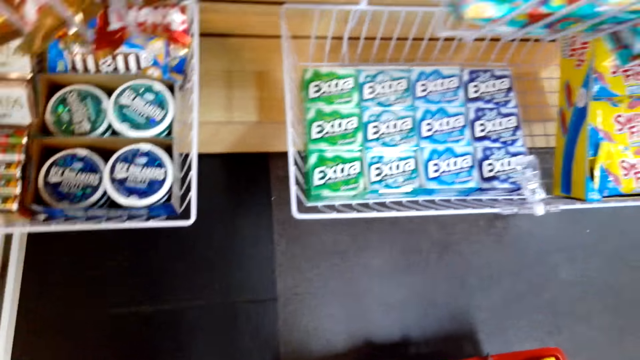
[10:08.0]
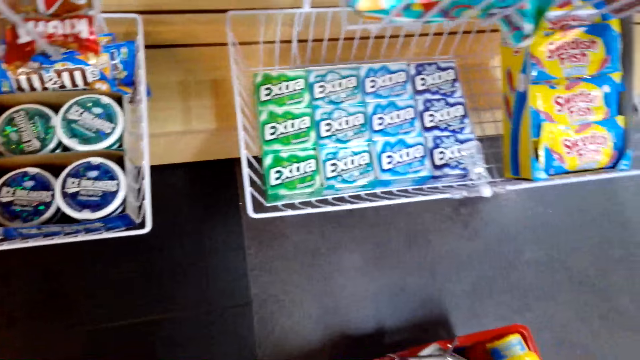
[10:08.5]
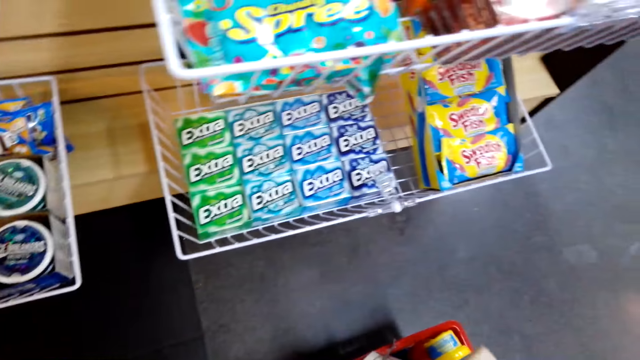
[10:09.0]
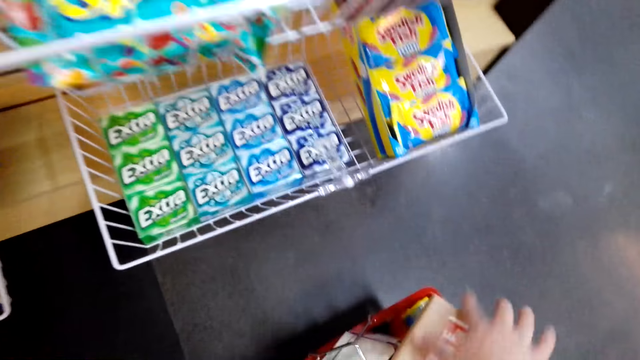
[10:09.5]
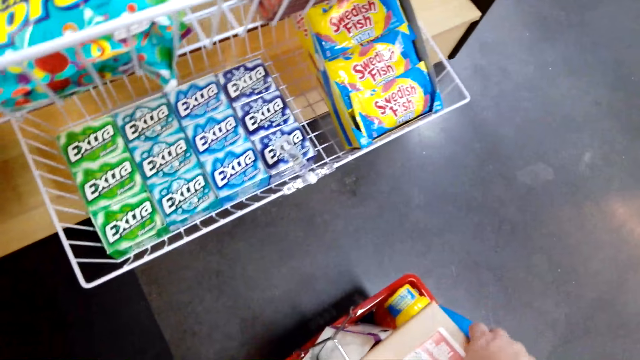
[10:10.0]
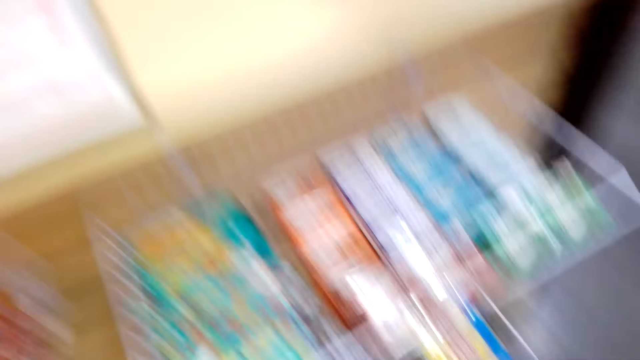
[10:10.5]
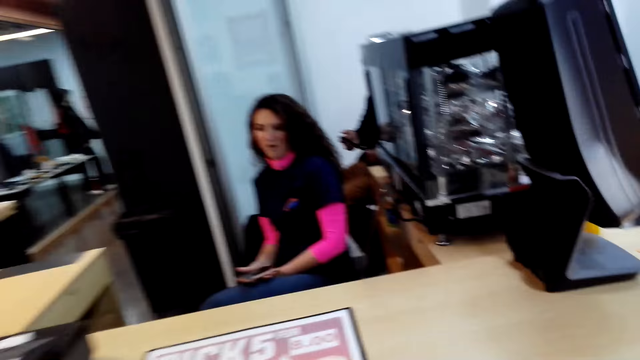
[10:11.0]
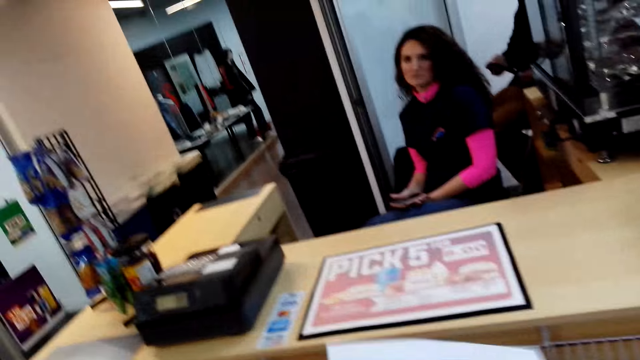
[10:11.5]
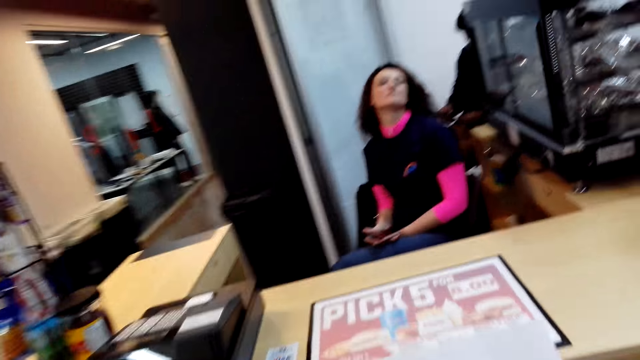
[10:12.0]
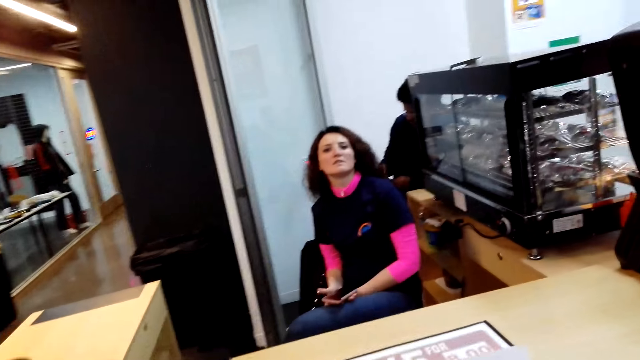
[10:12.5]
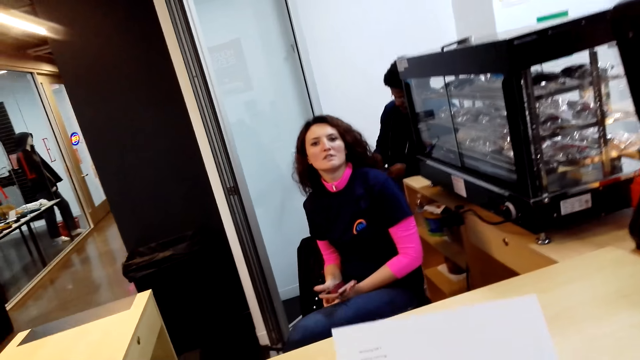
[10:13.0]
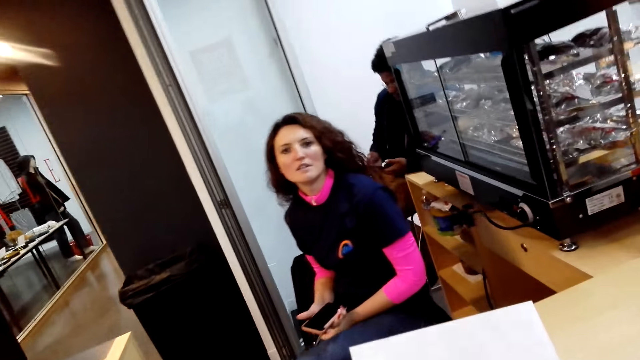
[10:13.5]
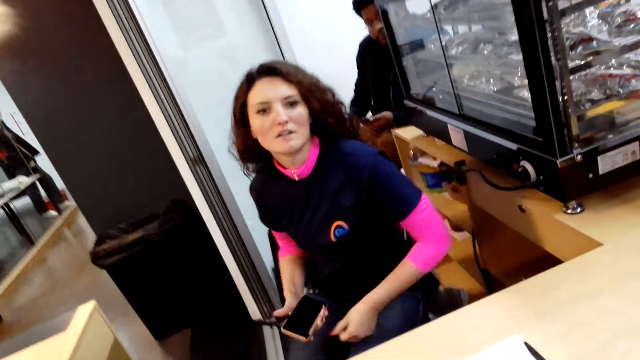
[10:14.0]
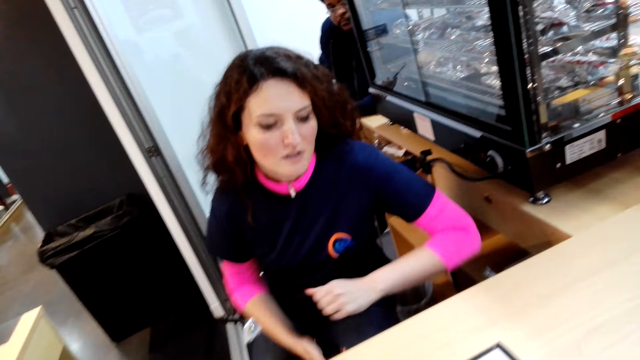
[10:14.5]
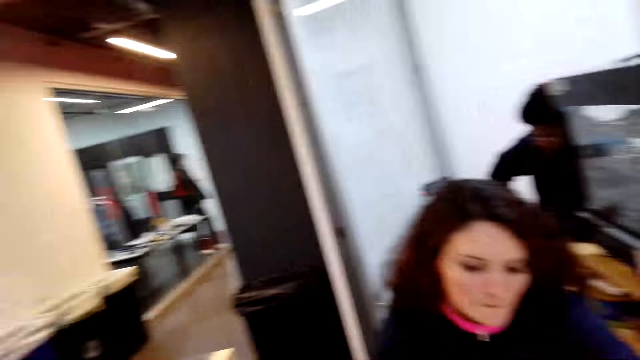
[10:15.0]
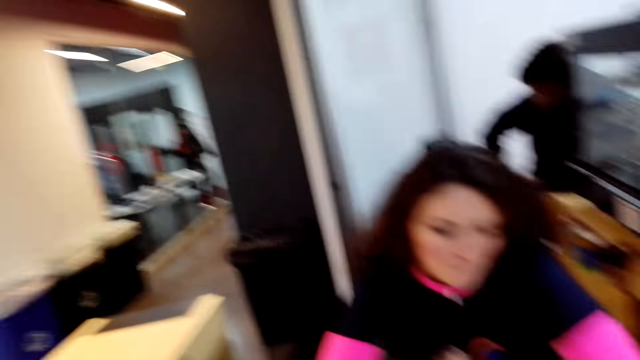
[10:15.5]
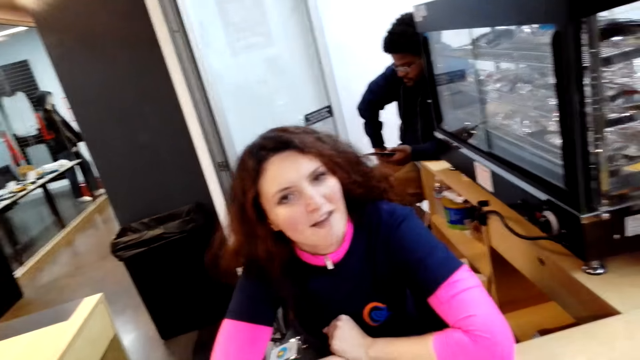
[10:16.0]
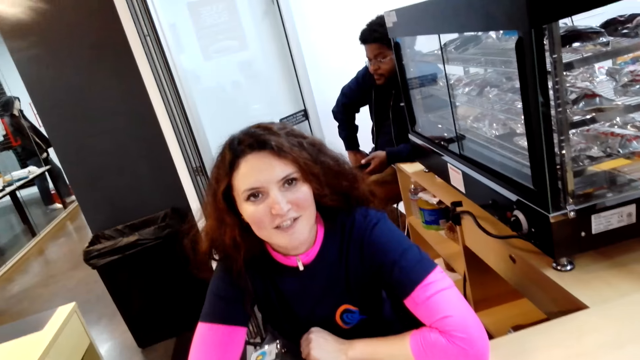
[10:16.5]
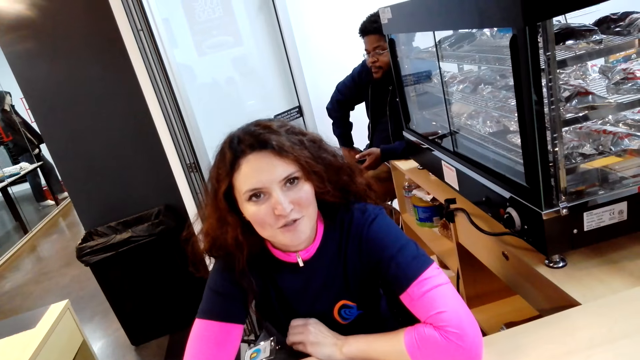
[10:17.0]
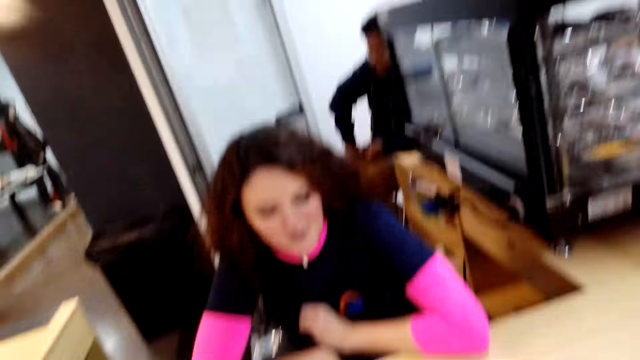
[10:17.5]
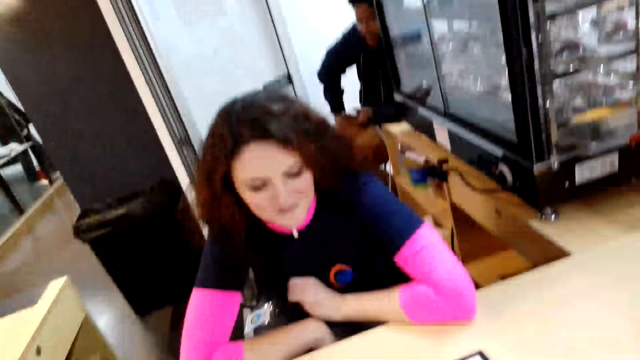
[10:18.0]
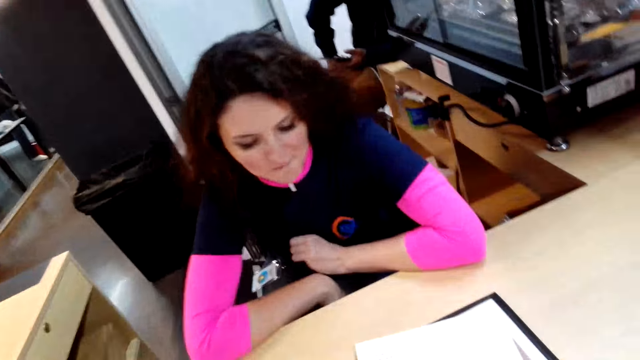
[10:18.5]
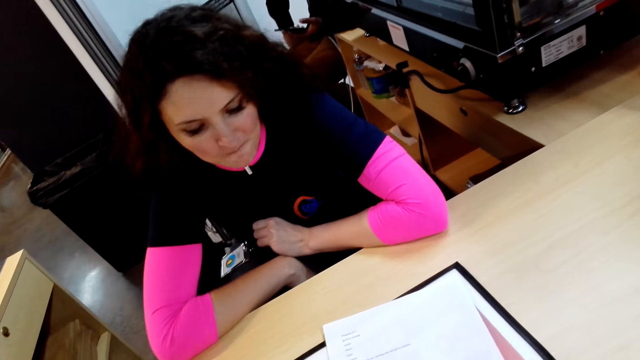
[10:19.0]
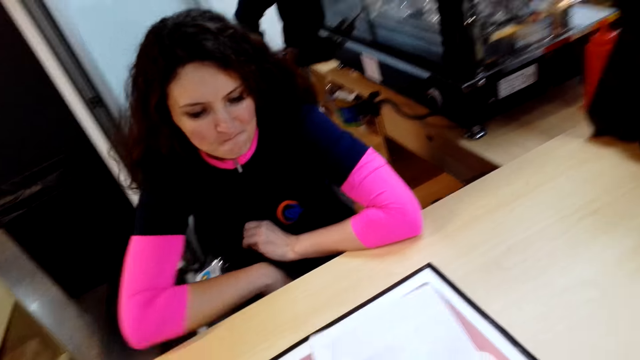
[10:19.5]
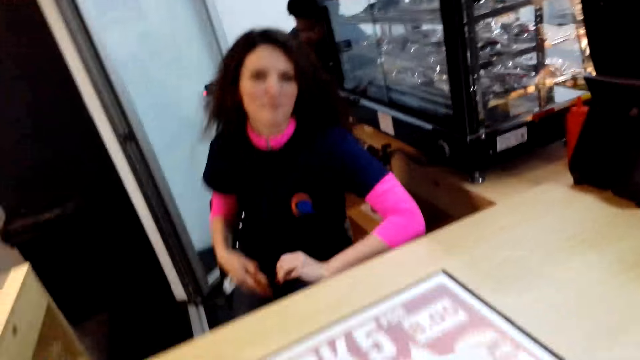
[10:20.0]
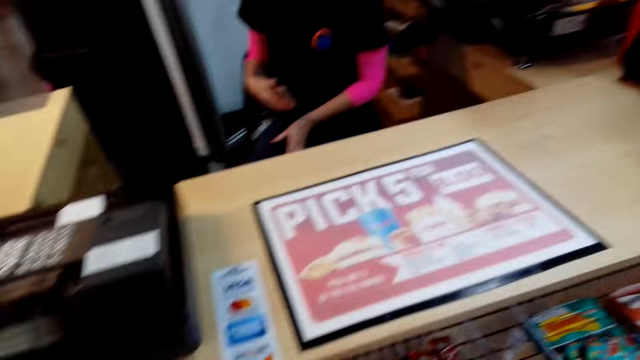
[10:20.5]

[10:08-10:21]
The camera wearer touches the basket. They converse with a woman.

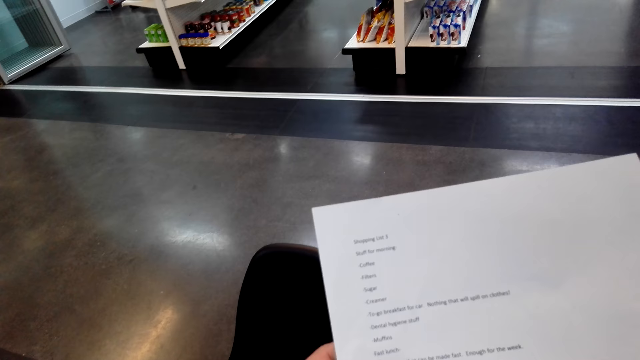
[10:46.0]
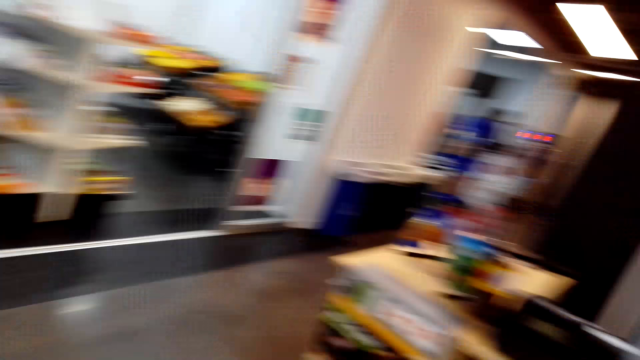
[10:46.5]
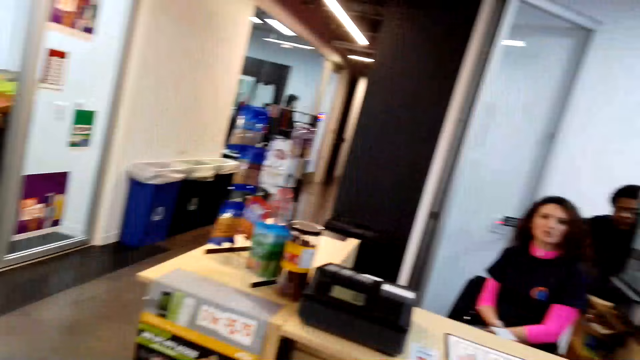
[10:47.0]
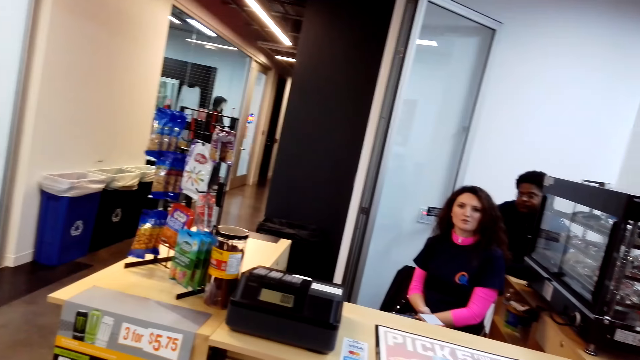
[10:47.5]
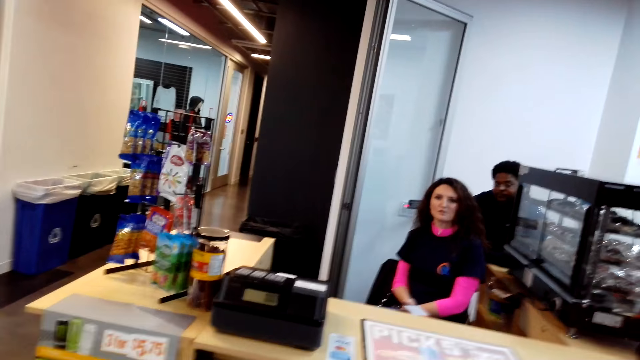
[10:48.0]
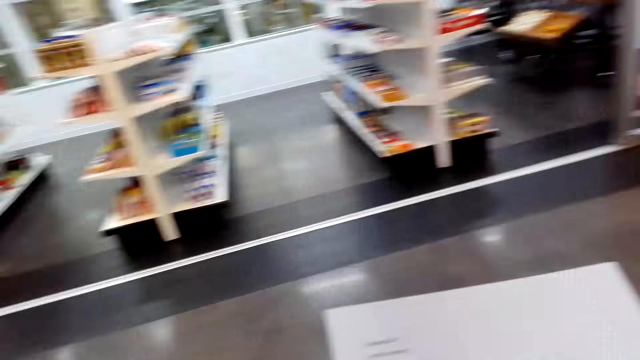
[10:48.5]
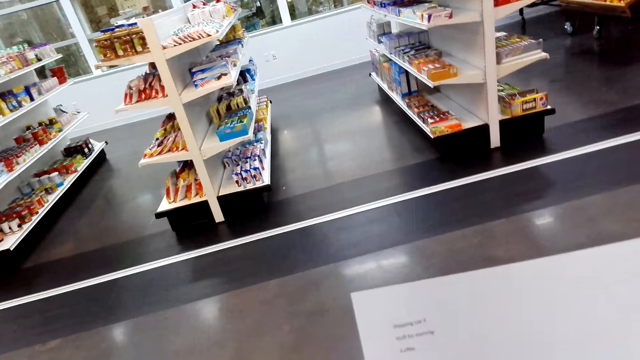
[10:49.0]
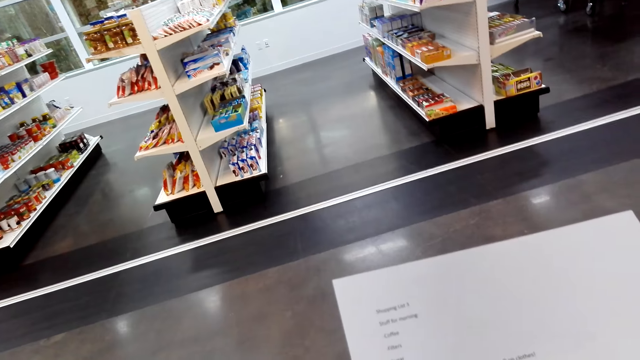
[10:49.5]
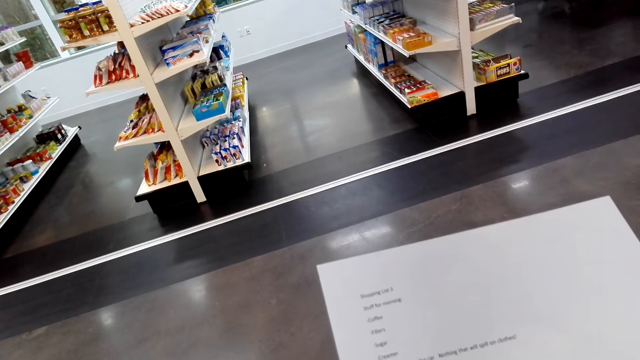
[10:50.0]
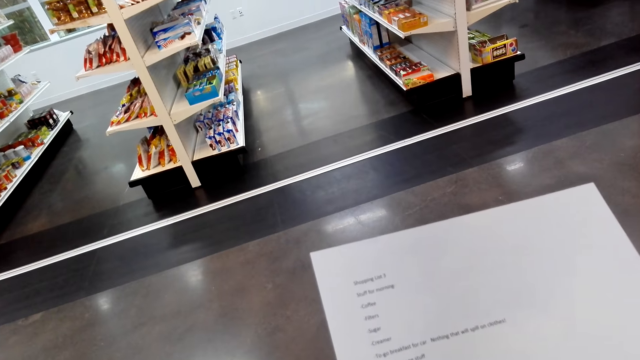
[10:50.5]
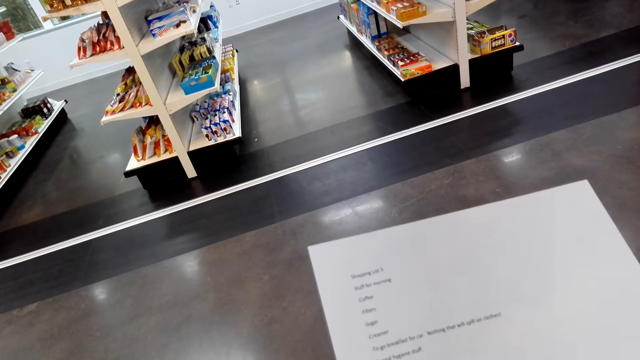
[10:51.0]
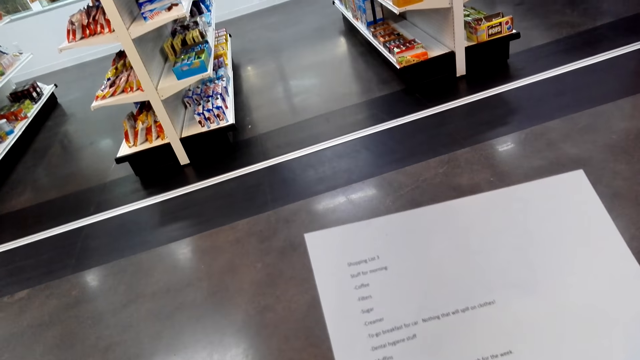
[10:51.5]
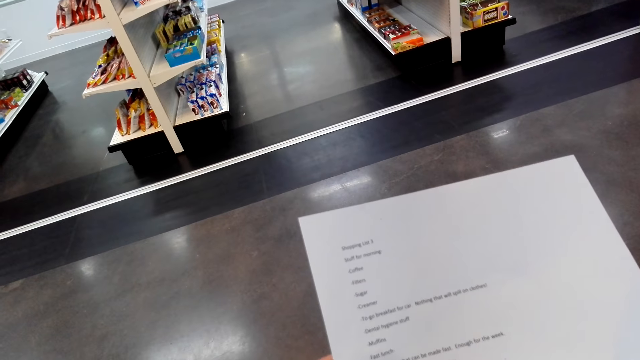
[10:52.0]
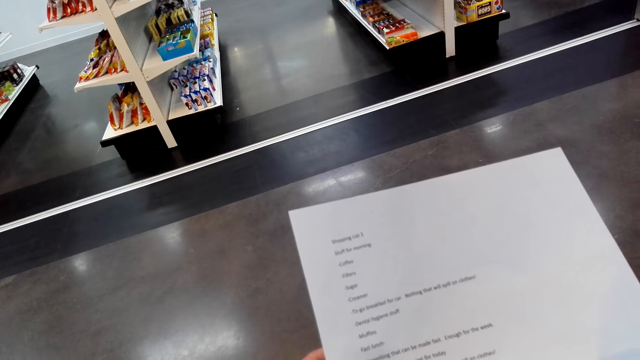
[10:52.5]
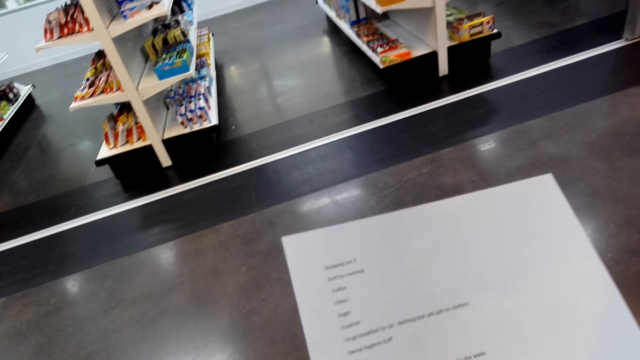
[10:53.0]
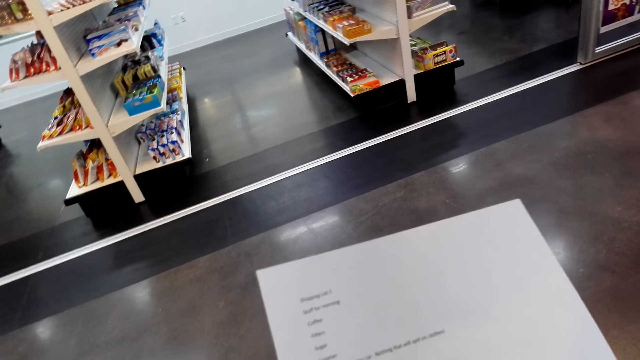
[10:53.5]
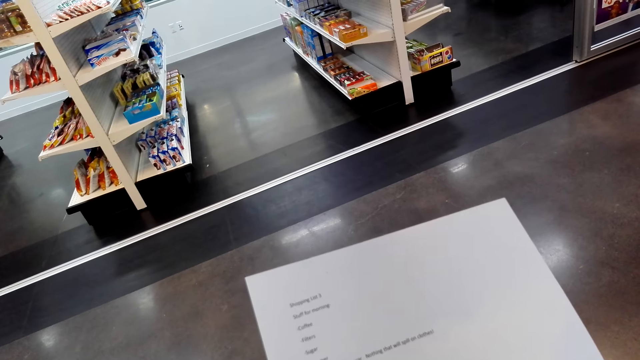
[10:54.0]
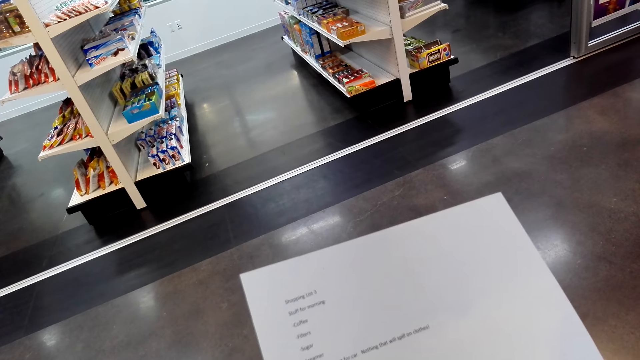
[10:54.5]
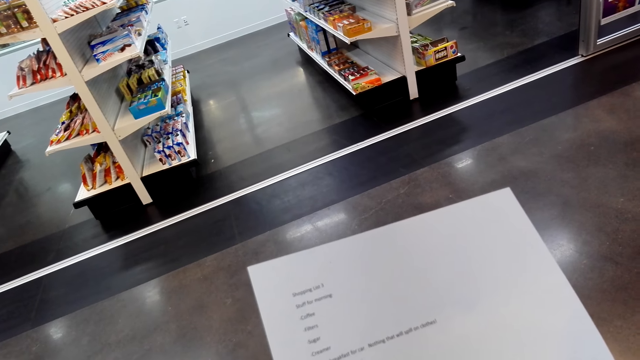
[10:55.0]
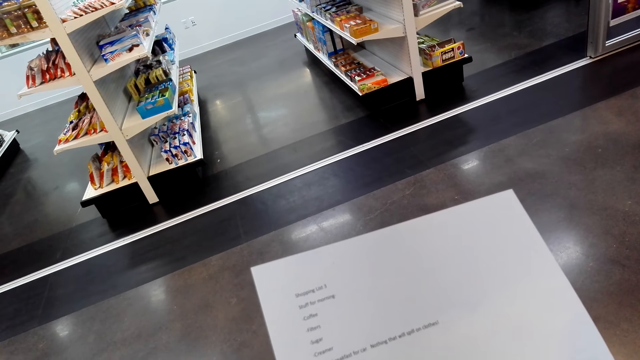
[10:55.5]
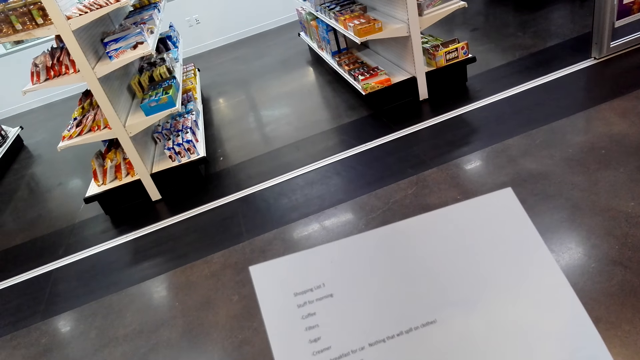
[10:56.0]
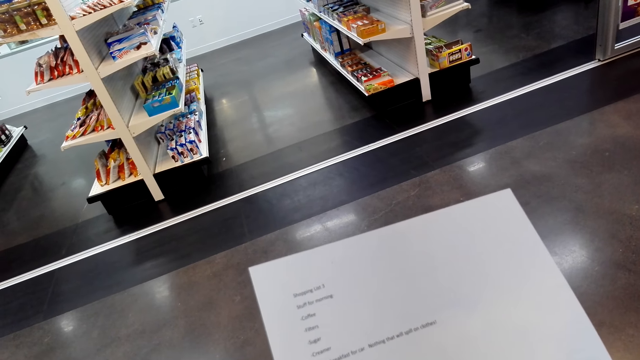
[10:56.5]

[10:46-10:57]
The camera wearer converses with a woman. They look at the paper.
